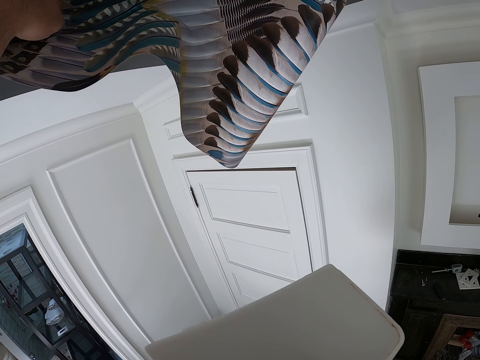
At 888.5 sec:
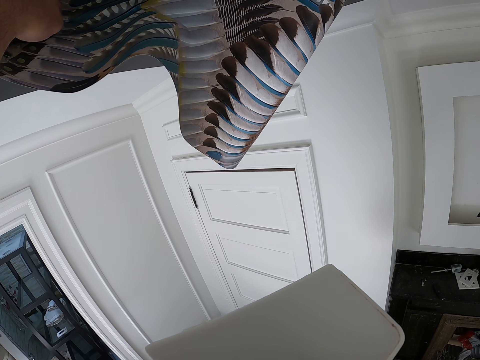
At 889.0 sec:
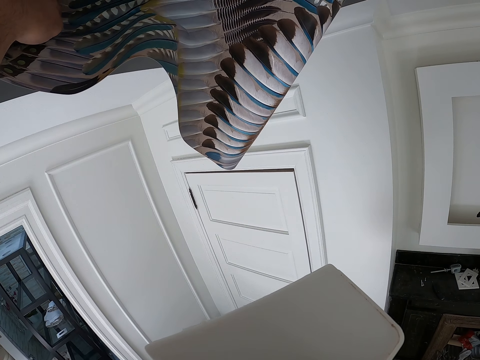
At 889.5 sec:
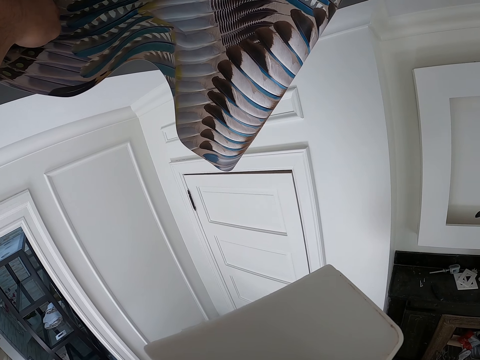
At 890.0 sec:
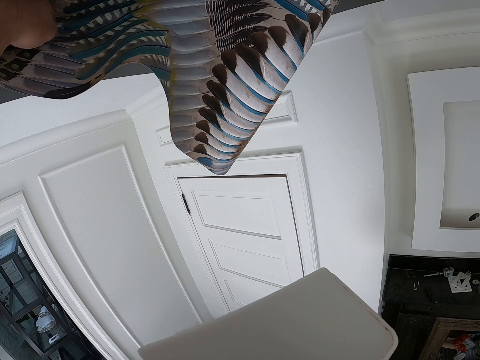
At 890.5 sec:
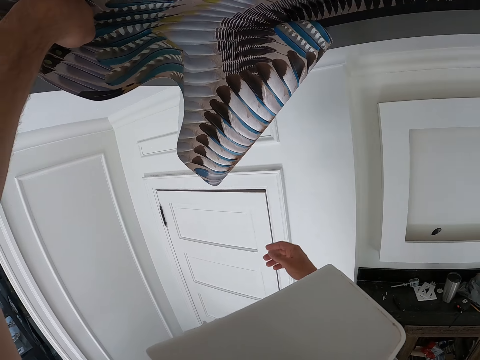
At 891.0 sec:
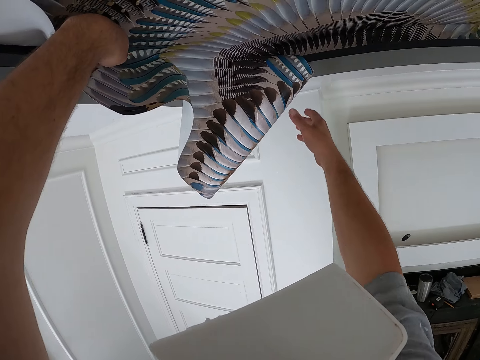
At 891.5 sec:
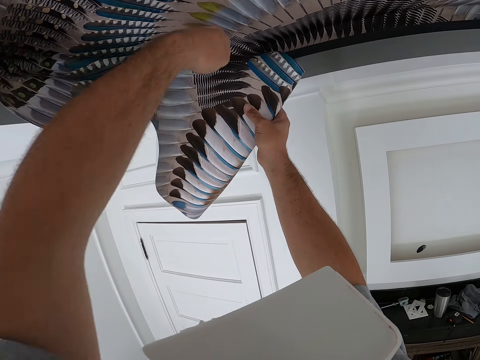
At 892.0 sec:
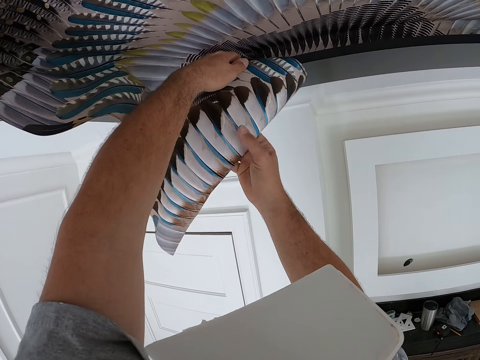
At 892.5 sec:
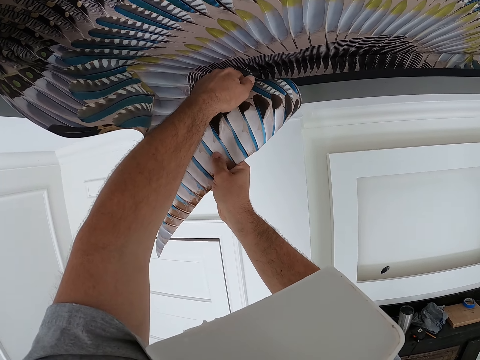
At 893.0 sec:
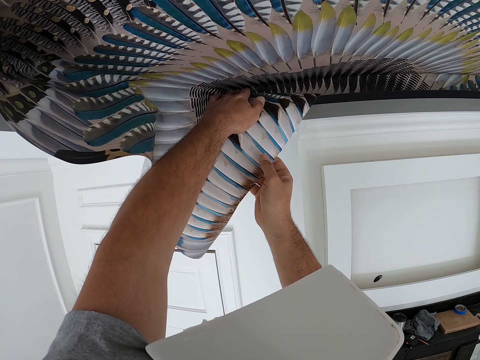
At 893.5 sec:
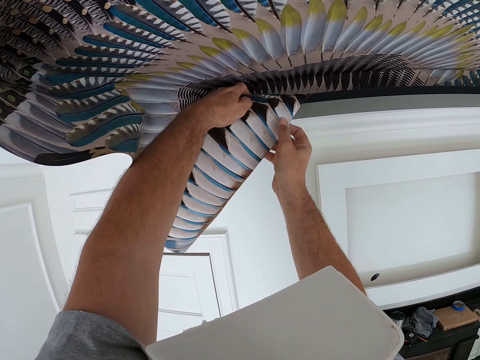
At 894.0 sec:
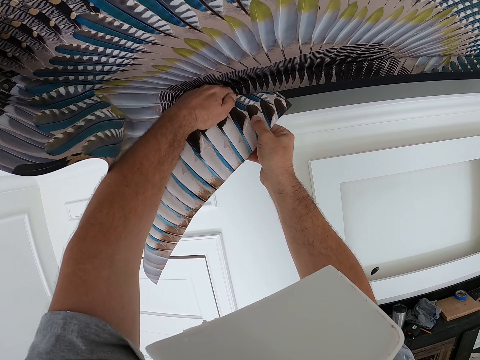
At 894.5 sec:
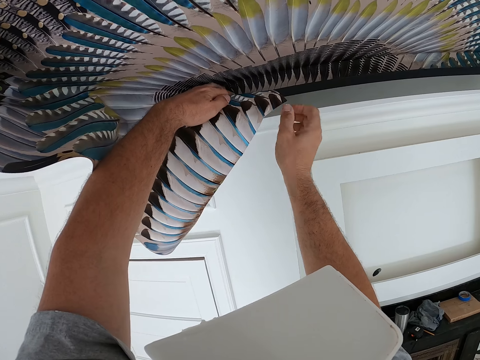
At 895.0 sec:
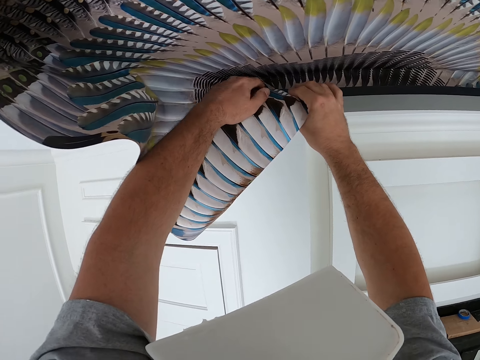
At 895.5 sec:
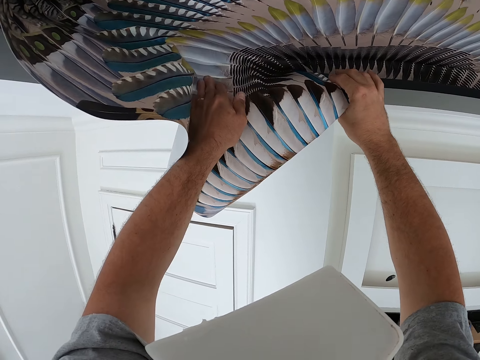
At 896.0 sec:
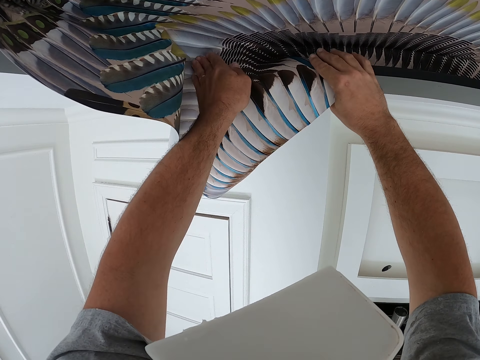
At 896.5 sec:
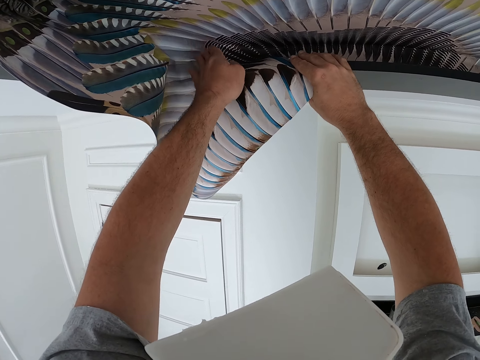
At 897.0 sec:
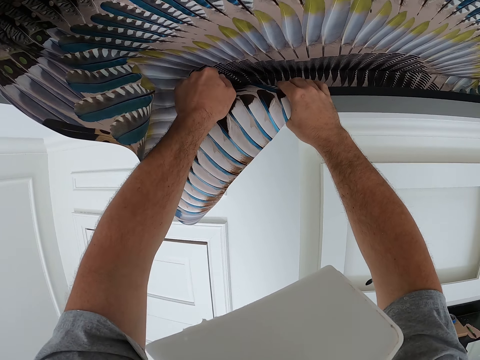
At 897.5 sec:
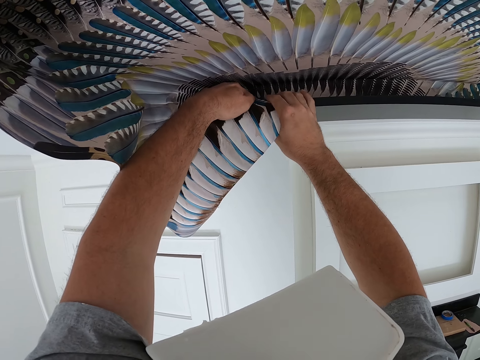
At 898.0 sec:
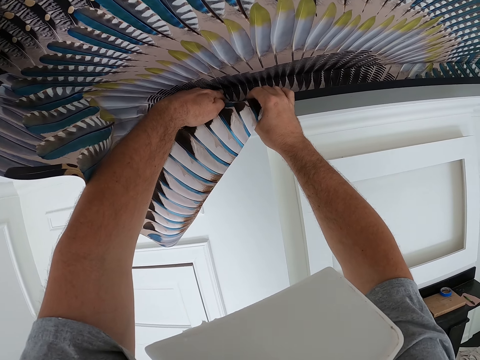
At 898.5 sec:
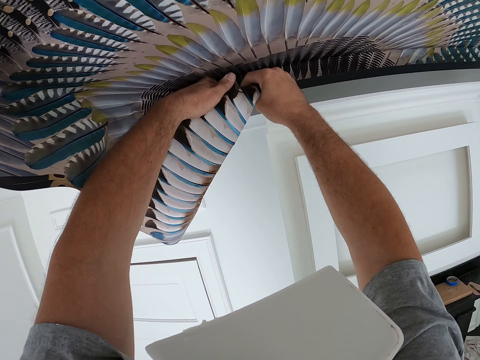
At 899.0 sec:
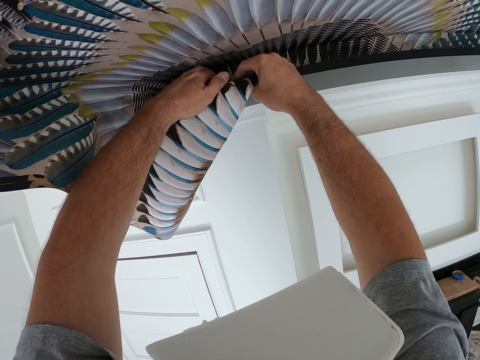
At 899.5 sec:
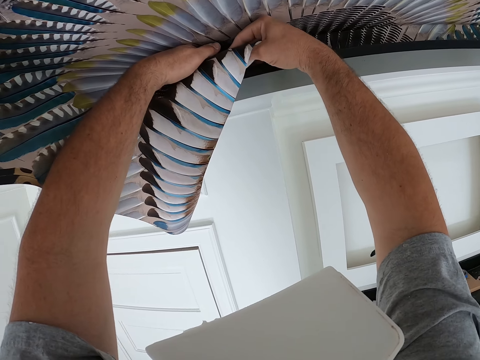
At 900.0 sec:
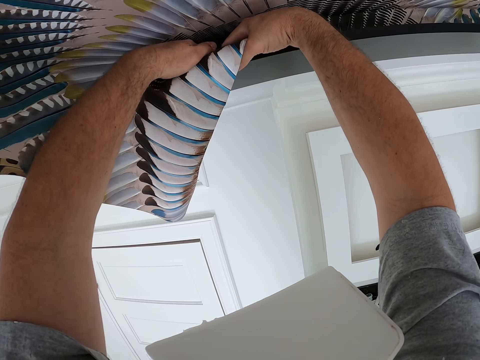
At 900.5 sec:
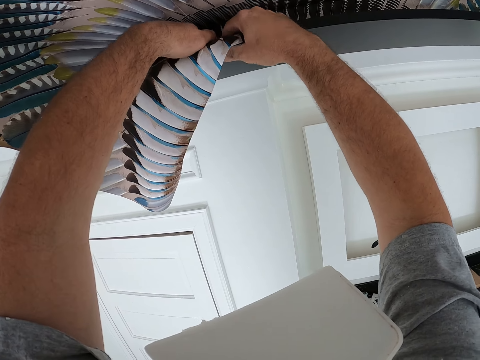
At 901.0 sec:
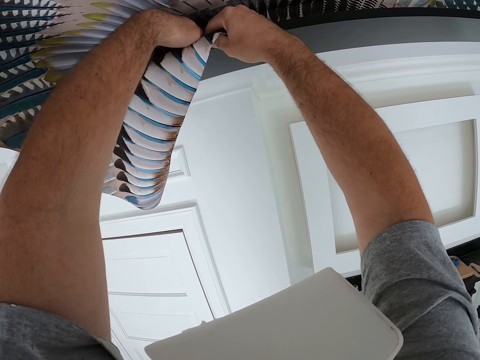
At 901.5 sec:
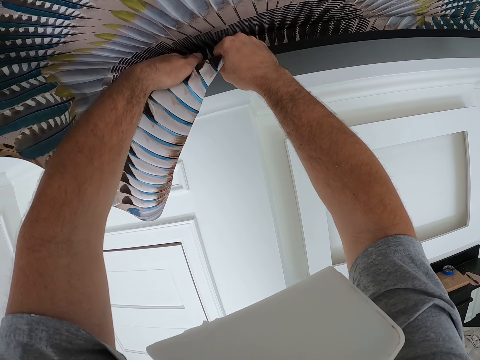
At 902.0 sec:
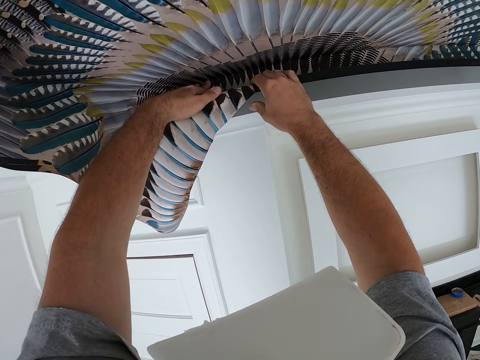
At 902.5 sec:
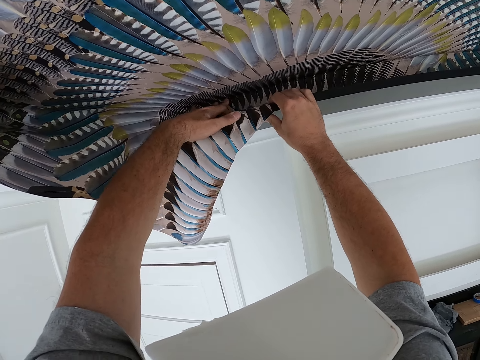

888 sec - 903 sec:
The camera wearer tucks the edge of the ceiling wallpaper into the ceiling with both hands.

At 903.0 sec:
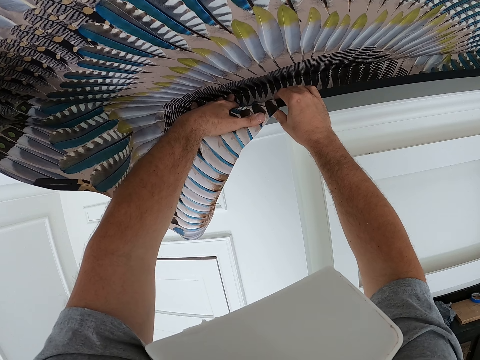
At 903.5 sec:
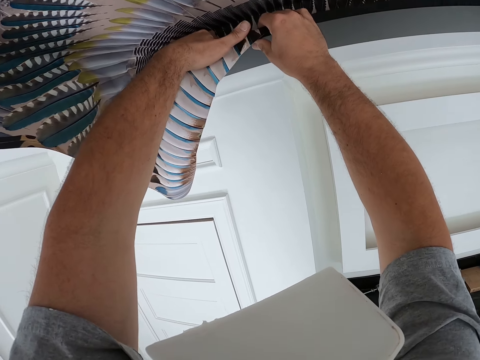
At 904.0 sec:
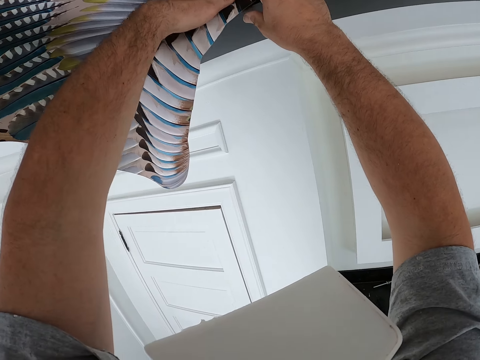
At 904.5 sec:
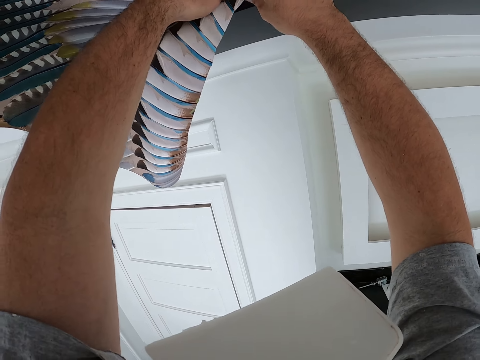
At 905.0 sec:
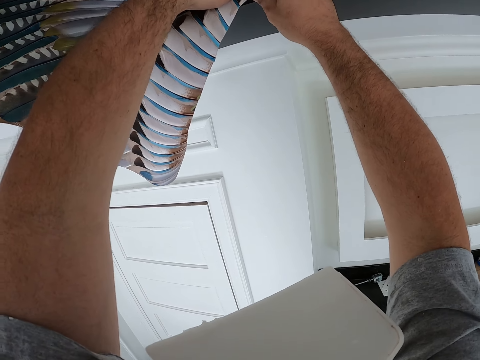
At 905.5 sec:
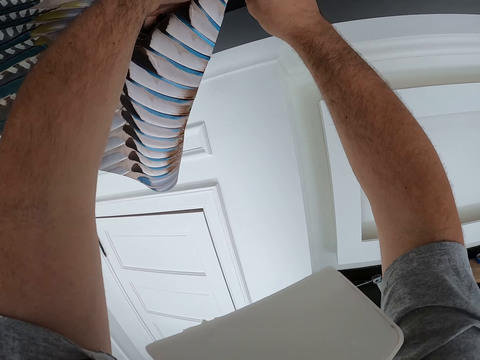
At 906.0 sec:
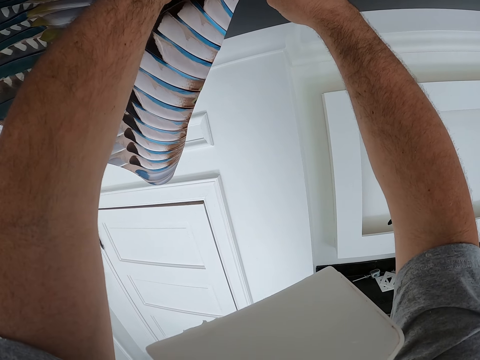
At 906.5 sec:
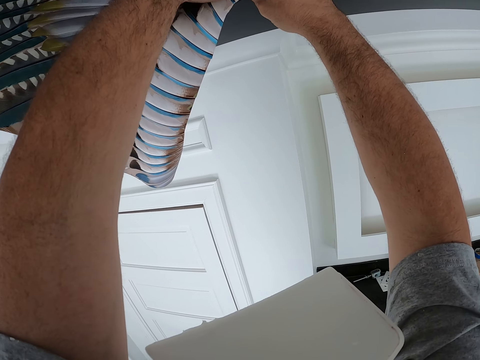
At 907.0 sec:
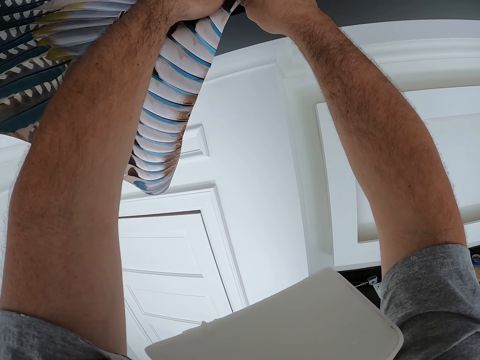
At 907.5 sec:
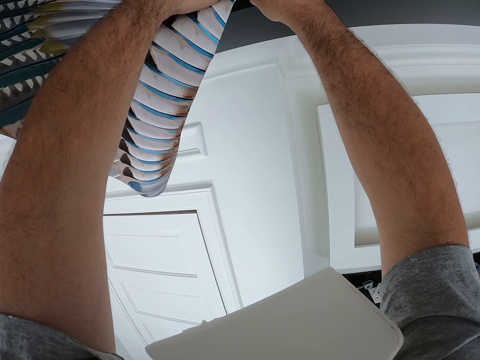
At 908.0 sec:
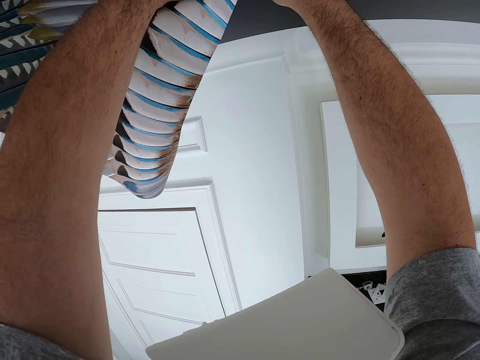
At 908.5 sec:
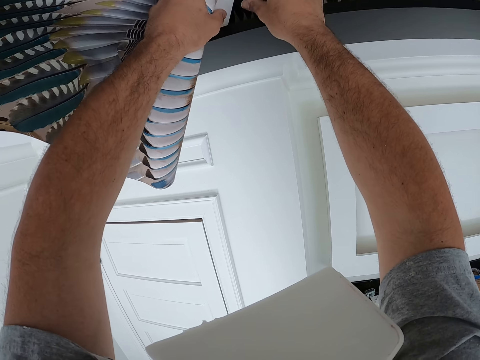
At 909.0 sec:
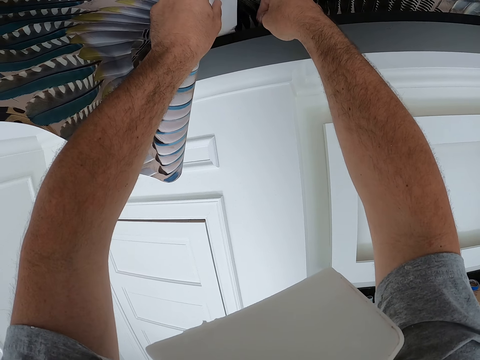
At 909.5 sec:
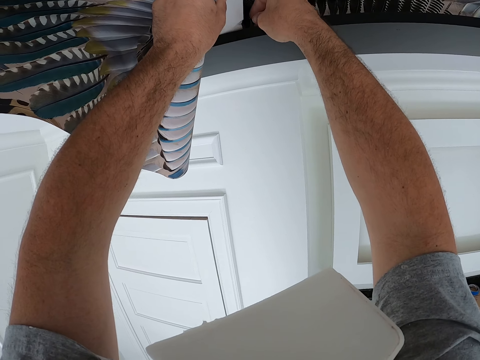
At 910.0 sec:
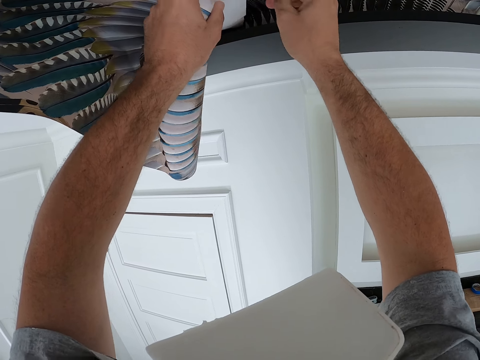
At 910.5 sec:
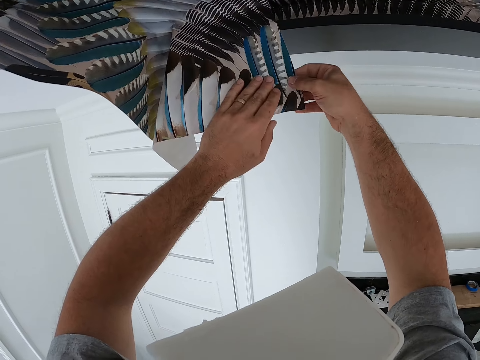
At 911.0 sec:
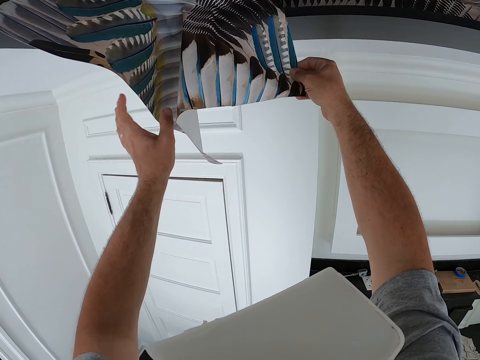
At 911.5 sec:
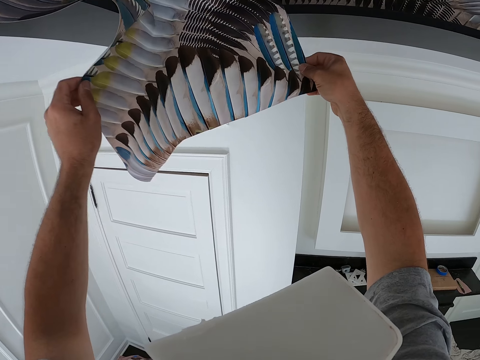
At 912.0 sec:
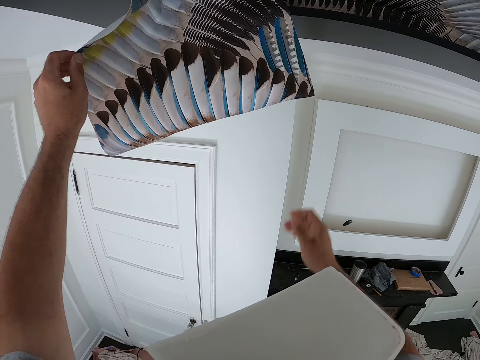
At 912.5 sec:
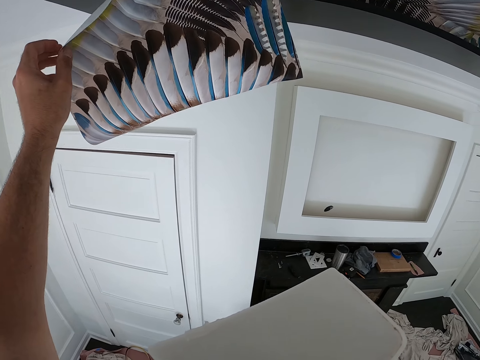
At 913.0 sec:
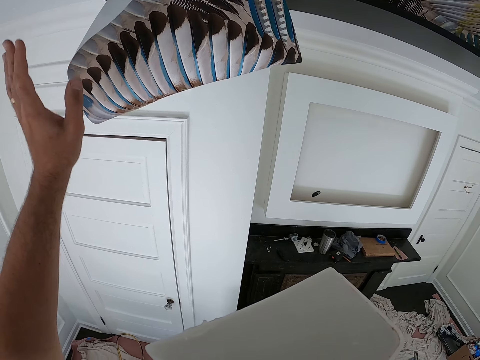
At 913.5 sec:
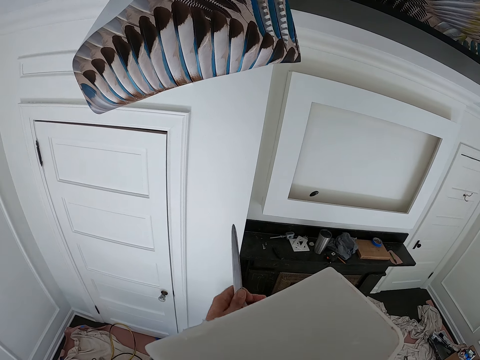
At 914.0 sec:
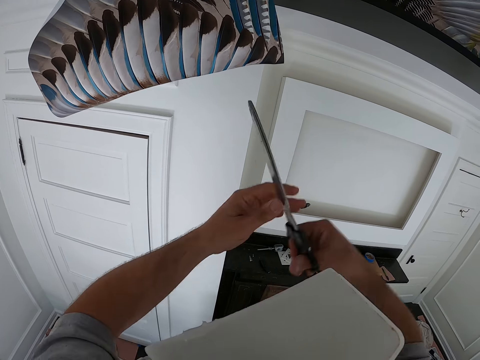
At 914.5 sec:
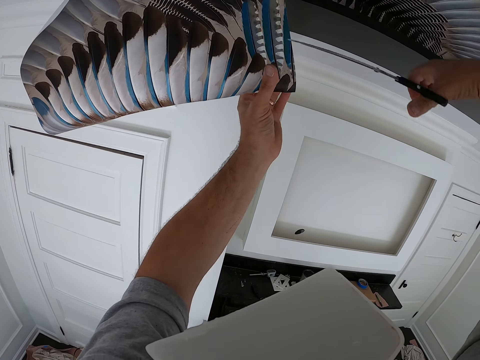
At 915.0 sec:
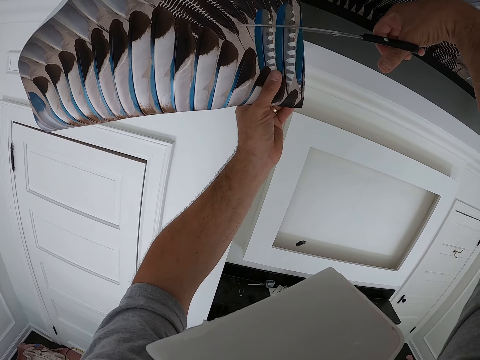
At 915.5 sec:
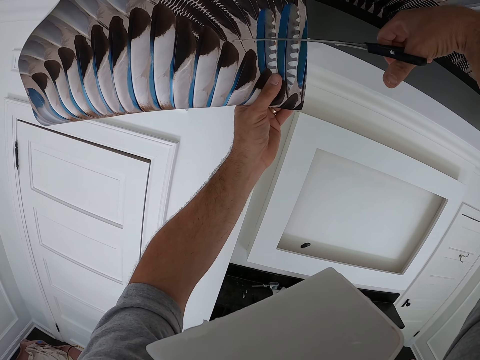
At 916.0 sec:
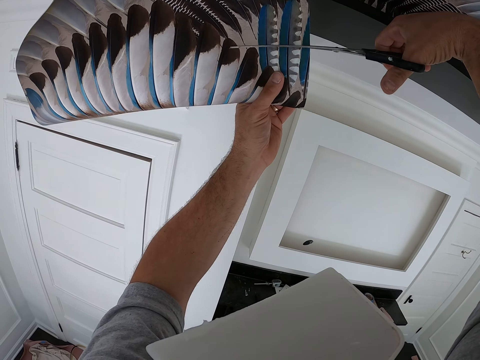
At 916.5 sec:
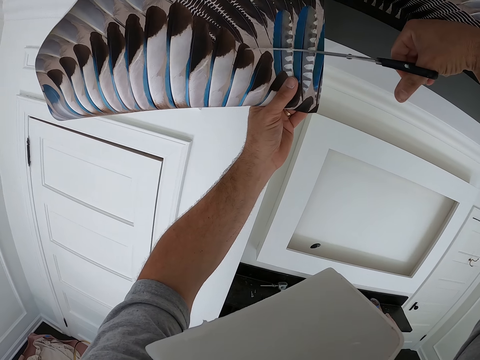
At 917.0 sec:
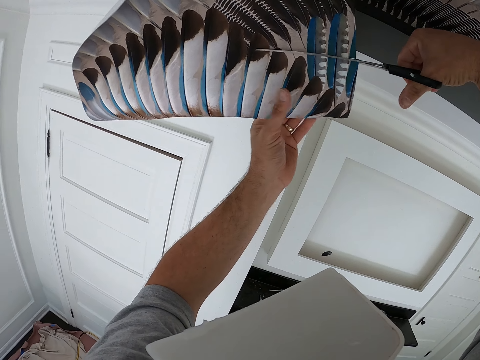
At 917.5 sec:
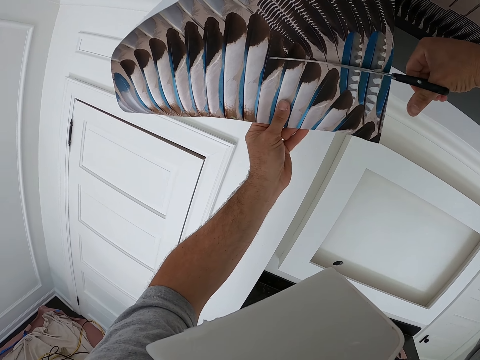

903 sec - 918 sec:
The camera wearer adjusts the edge of the ceiling wallpaper with both hands. He puts his right hand down. He removes his left hand on the ceiling wallpaper. He touches a pair of scissors in his right hand with his left hand. He takes the scissors. He holds the edge of the ceiling wallpaper with his left hand. He cuts the ceiling wallpaper with the pair of scissors in his right hand. He moves his left hand on the ceiling wallpaper.
